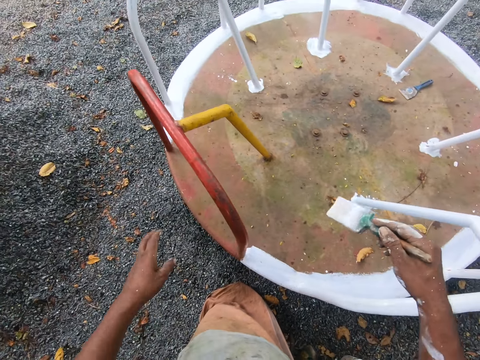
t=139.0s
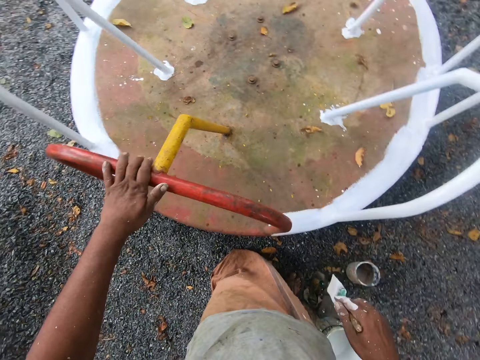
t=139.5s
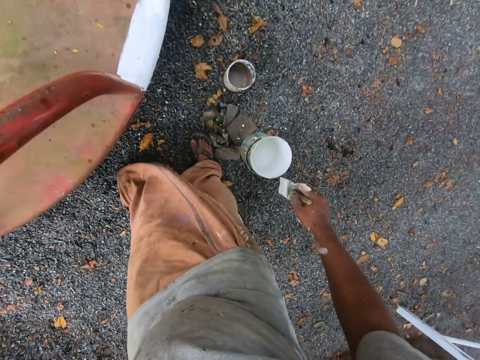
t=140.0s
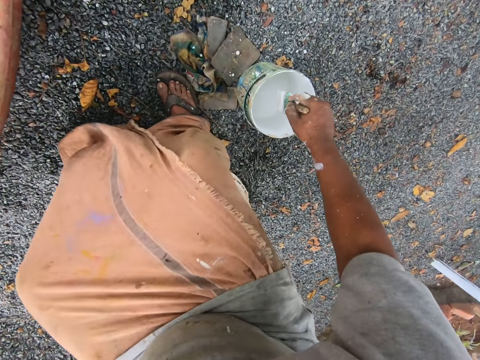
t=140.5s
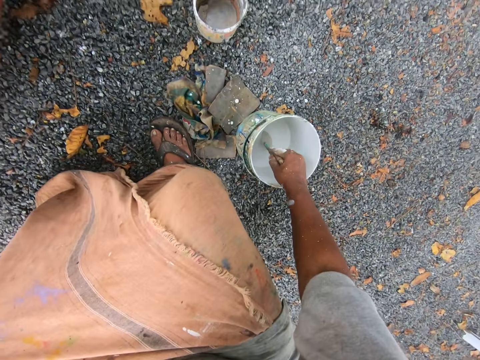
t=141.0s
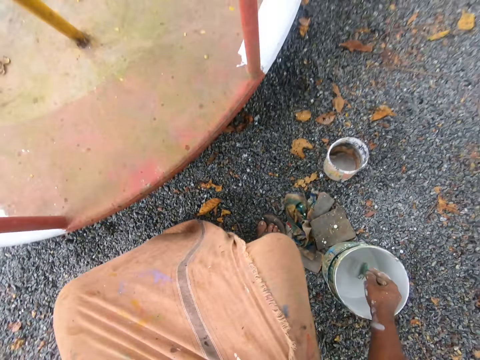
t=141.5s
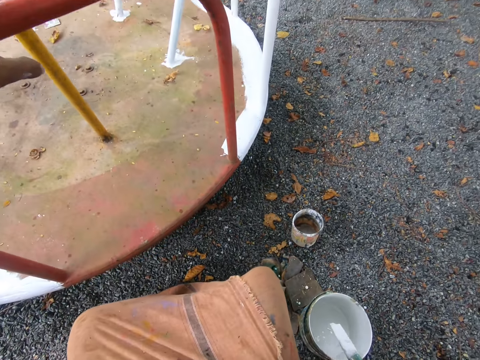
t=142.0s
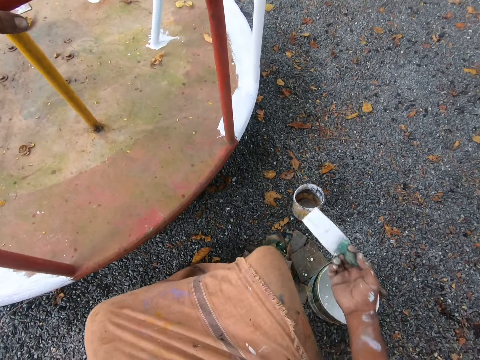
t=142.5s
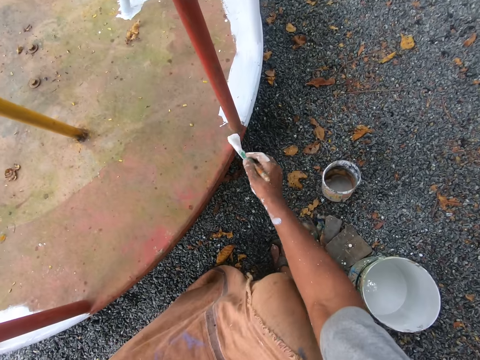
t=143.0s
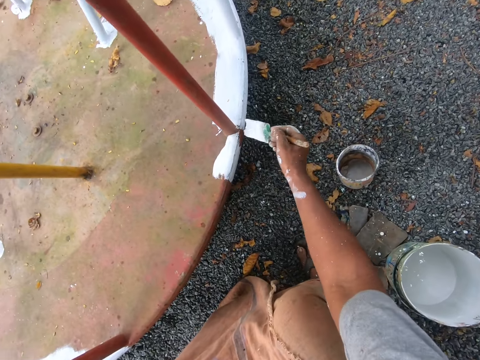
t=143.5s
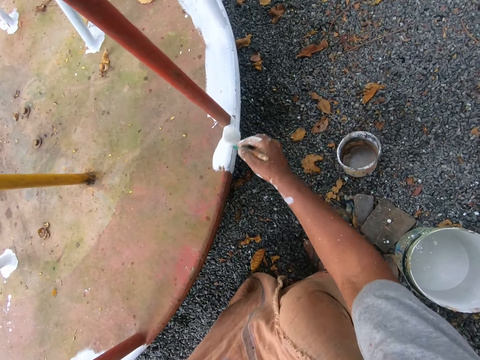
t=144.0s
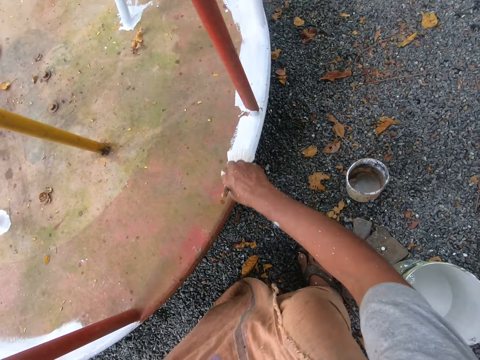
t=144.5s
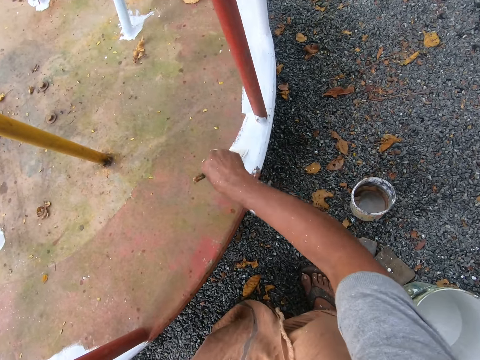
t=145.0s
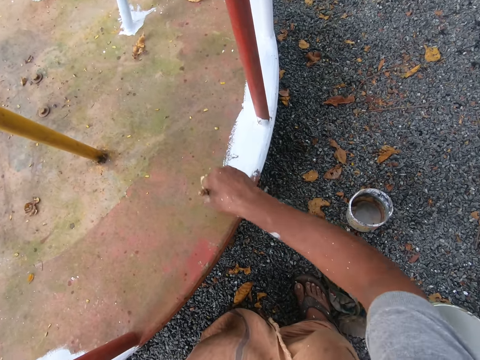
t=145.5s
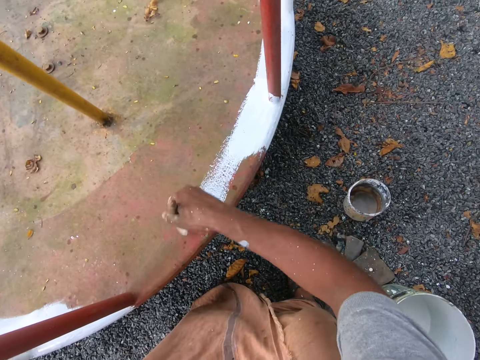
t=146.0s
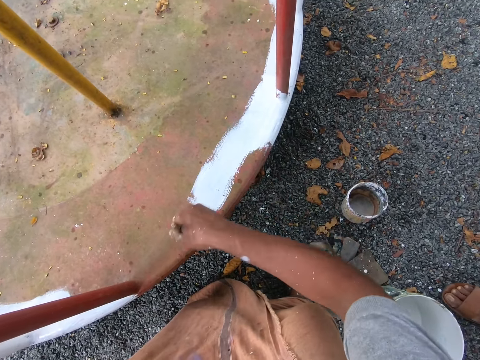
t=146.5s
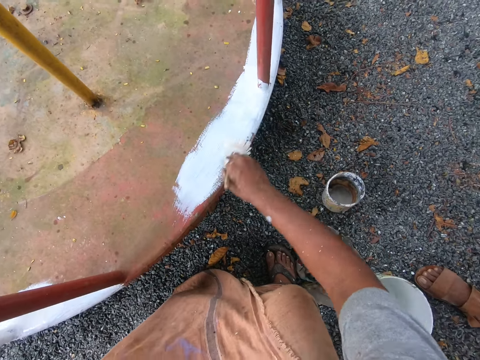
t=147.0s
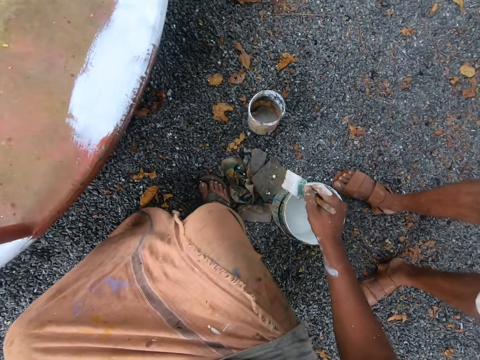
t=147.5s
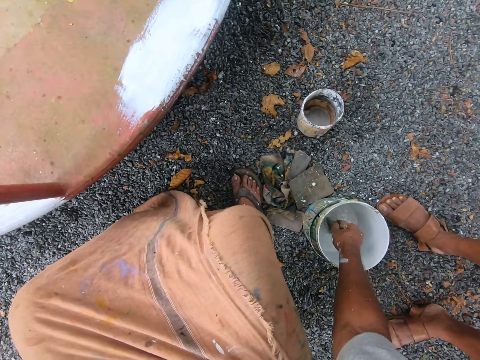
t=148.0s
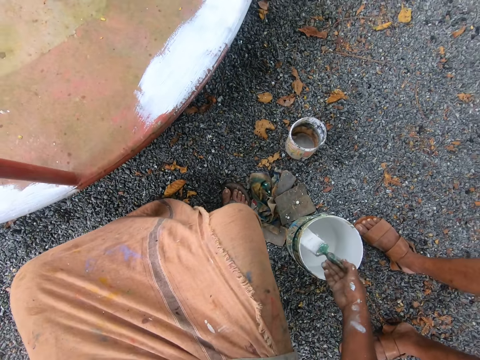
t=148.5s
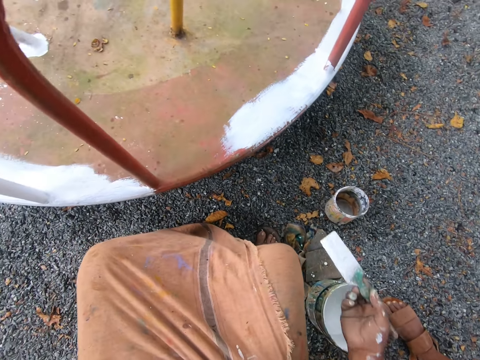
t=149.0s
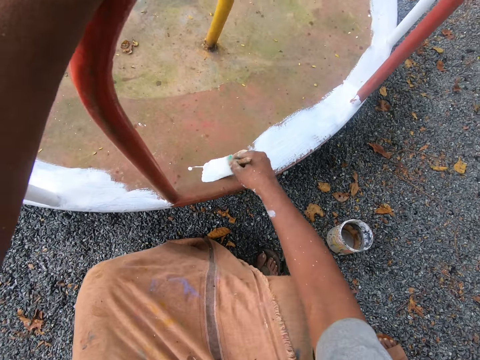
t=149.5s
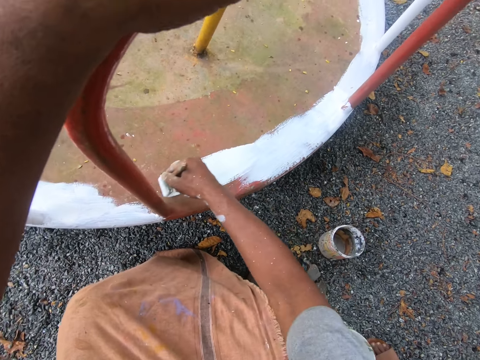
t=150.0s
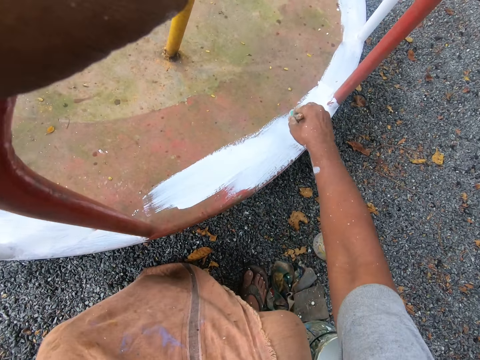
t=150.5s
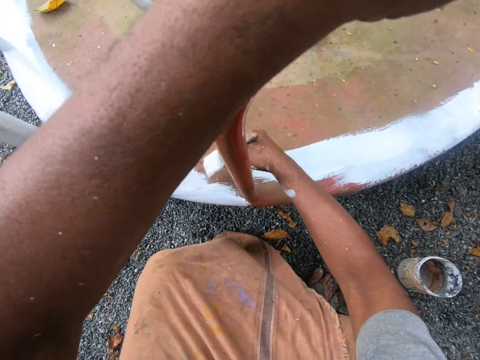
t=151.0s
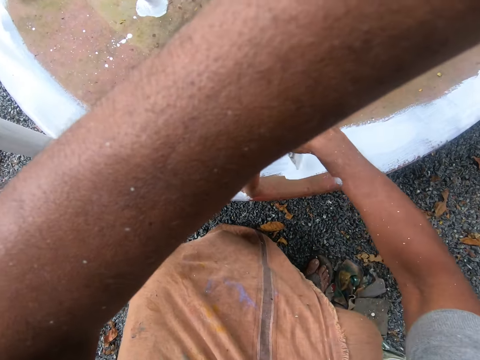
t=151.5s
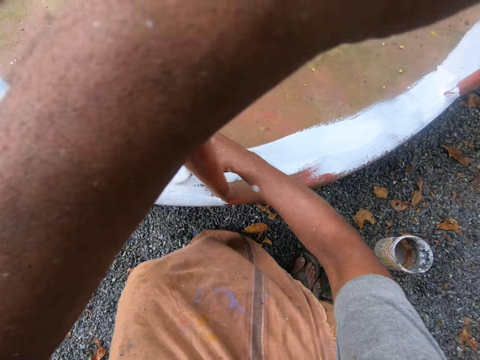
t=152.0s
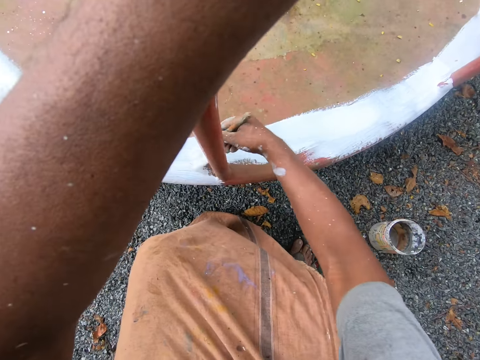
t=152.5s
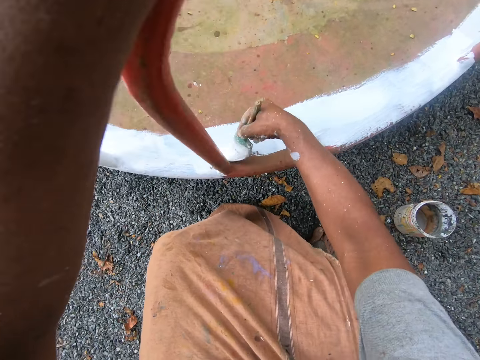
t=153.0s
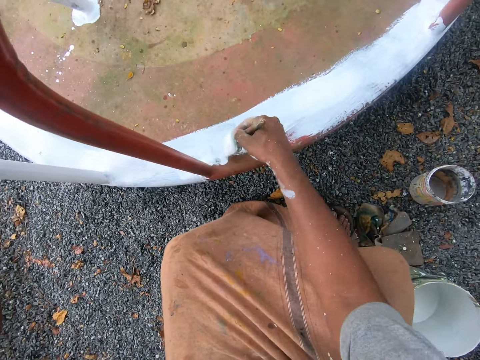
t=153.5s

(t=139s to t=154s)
The camera wearer stops the playground roundabout with his left hand. He holds another railing with his hand. He sits on the bucket. He dips the paint brush in his right hand into the paint bucket or can on the ground. He removes the paint brush from the can and wipes the bristles of the paint brush on the can. He paints the bottom part of the playground roundabout with the paint brush in his right hand. He dips the paint brush in his right hand into the paint bucket on the ground. He removes the paint brush from the can. He paints the bottom part of the playground roundabout with the paint brush in his right hand.

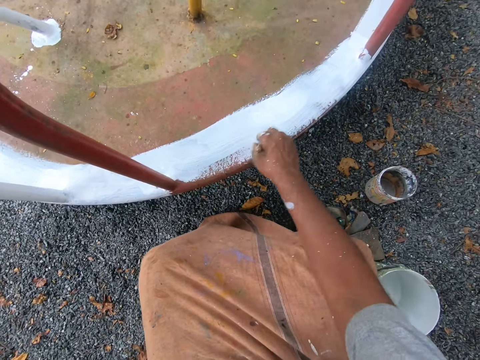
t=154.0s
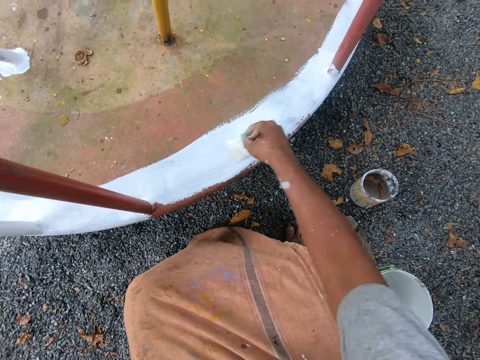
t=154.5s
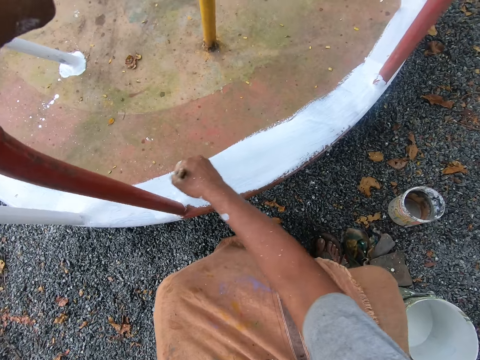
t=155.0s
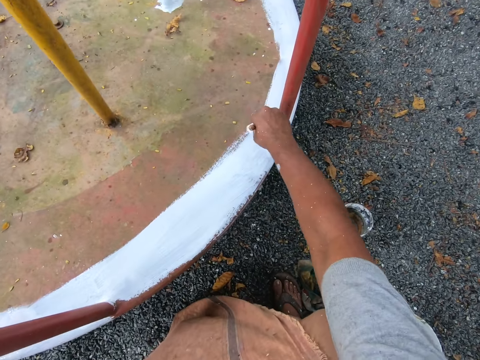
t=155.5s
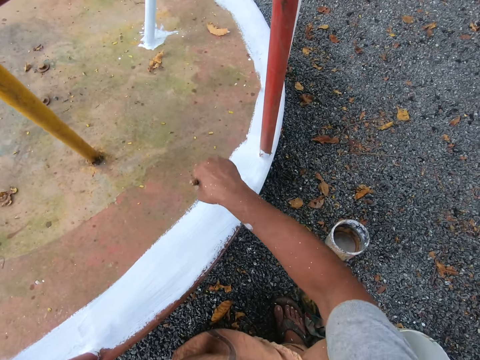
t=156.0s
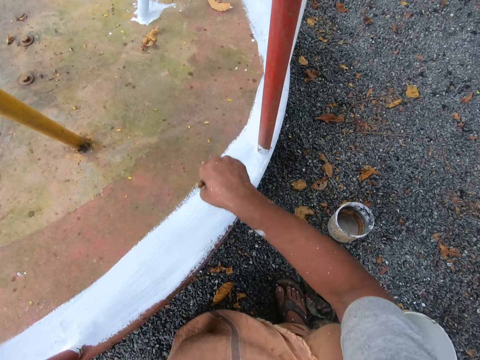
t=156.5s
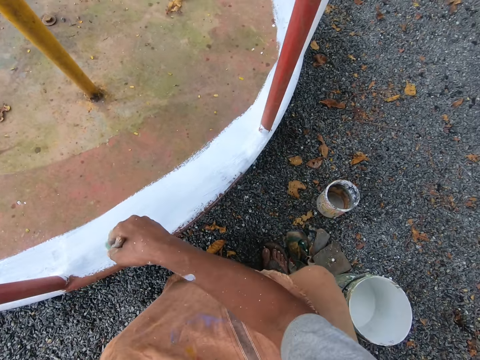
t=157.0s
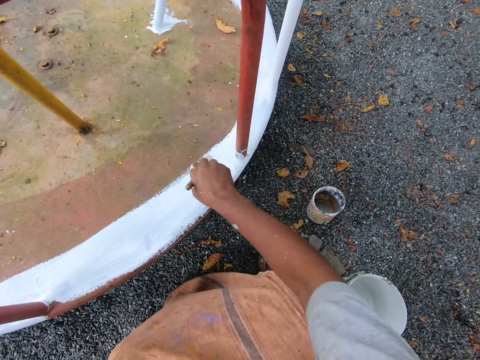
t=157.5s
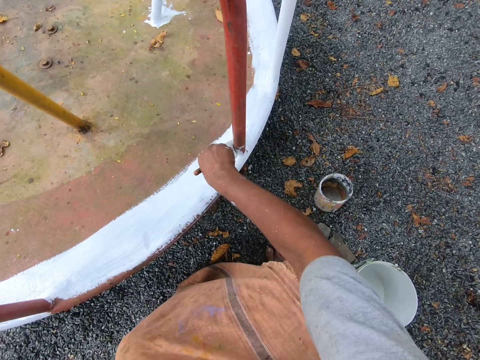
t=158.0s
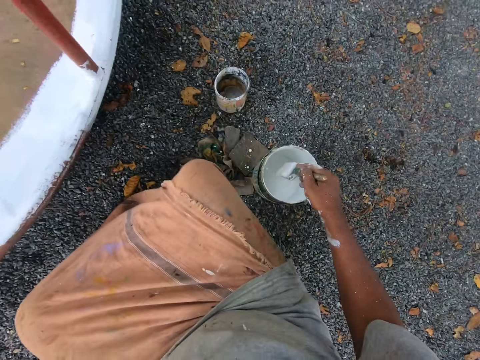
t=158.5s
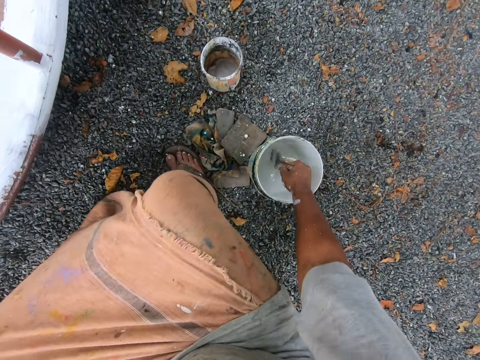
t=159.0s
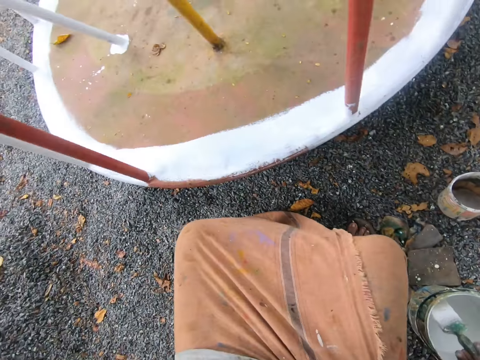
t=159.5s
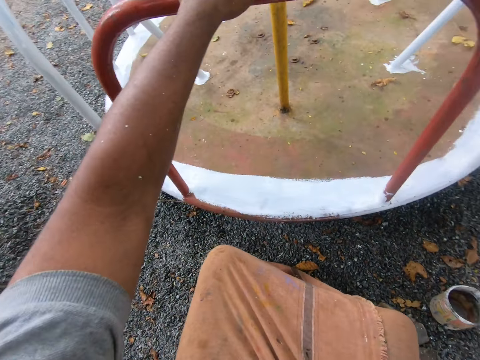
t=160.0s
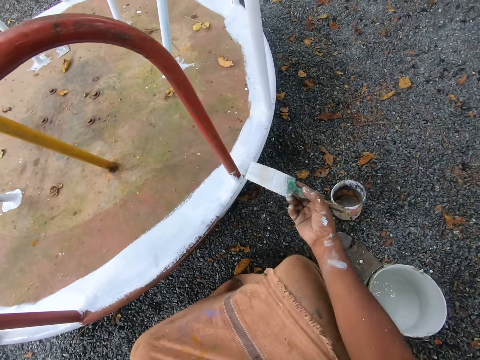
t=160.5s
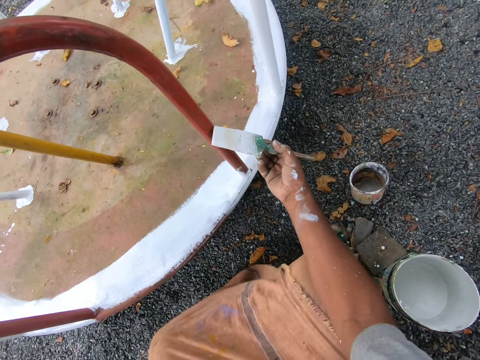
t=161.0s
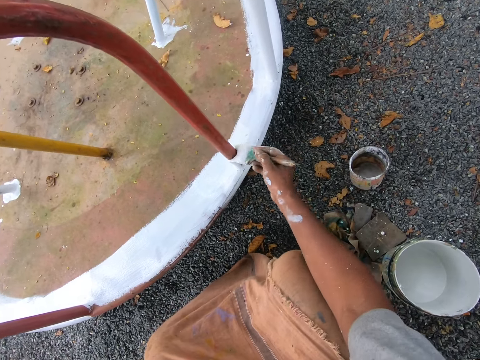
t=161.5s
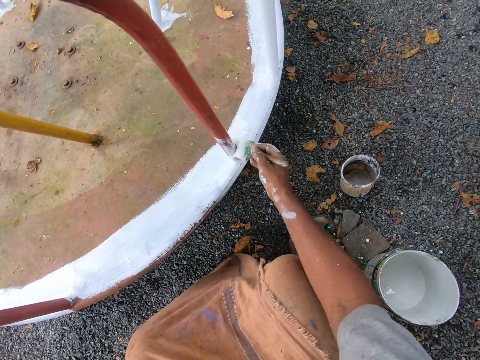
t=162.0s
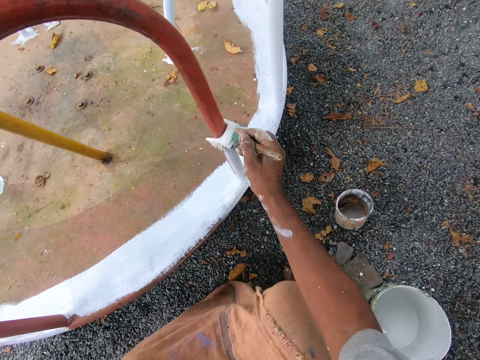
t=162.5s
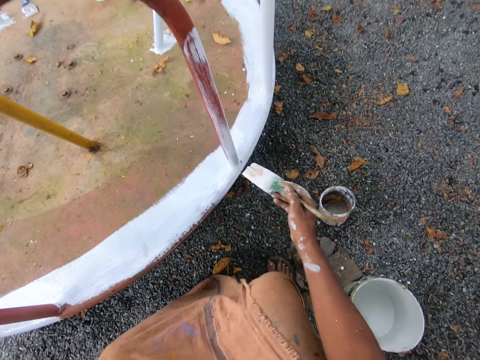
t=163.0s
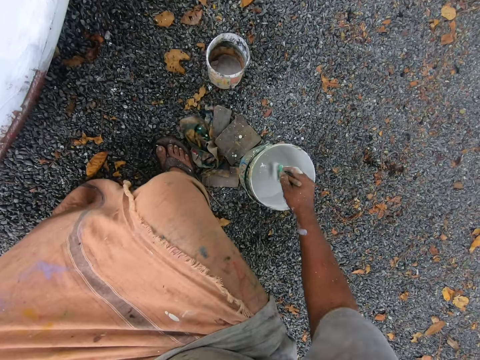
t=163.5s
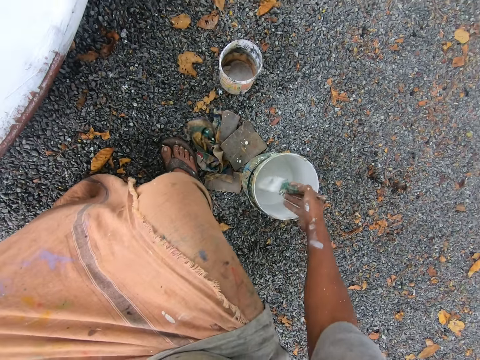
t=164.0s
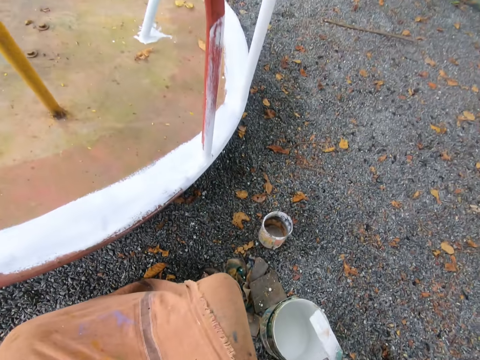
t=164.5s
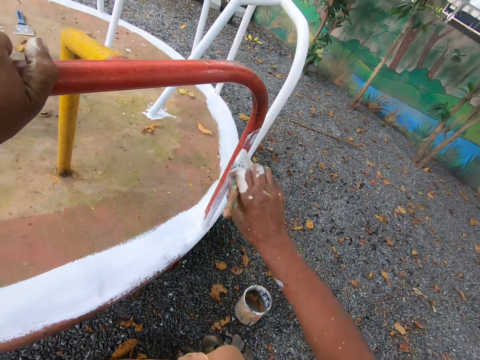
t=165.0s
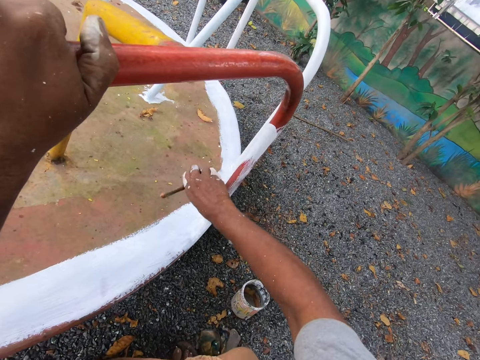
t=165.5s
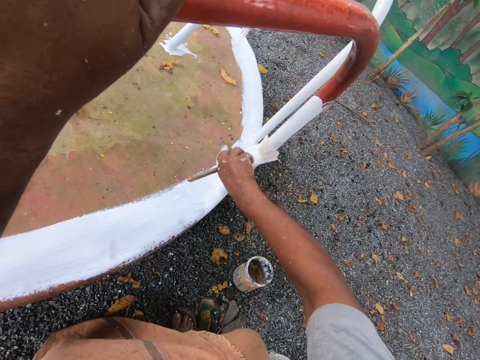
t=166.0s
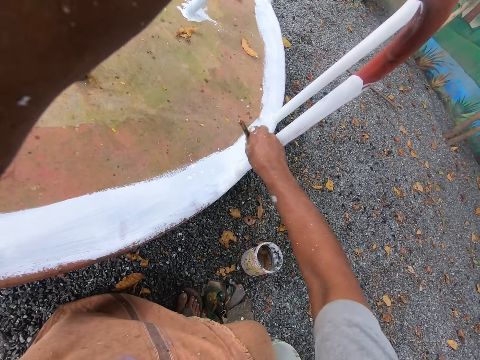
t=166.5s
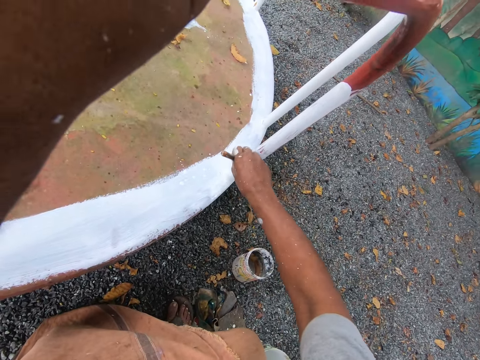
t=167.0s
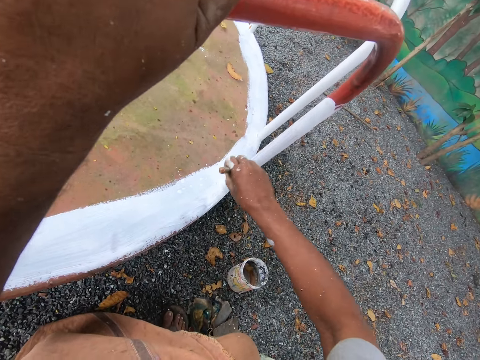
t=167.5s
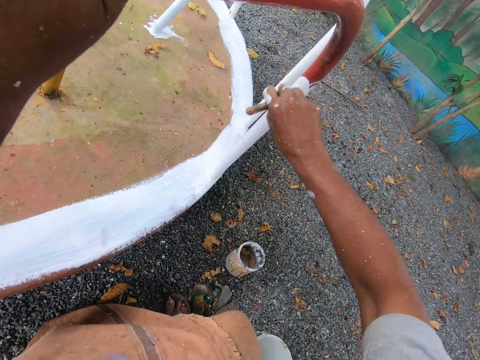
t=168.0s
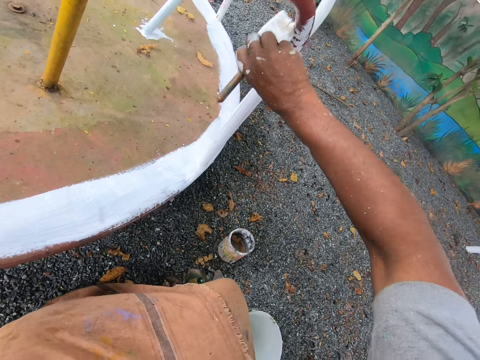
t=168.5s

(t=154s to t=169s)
The camera wearer dips the paint brush in his right hand into the paint bucket or can on the ground. He stares at the railing. He paints the playground roundabout with the paint brush in his right hand. He dips the paint brush in his right hand into the paint bucket on the ground. He removes the paint brush from the can. He paints the playground roundabout with the paint brush in his right hand.
